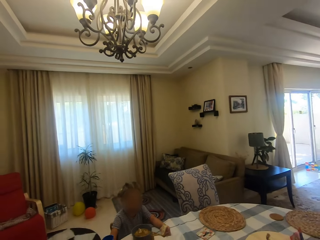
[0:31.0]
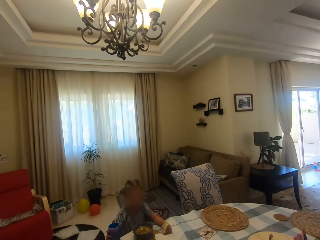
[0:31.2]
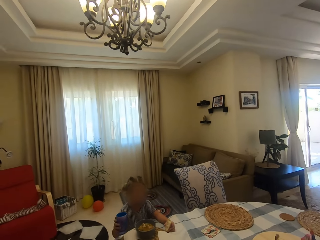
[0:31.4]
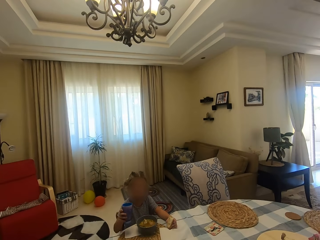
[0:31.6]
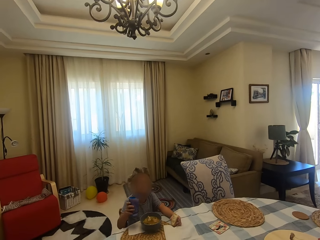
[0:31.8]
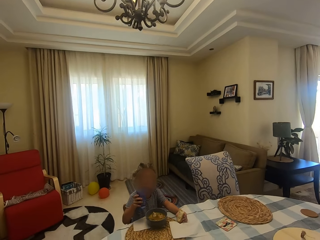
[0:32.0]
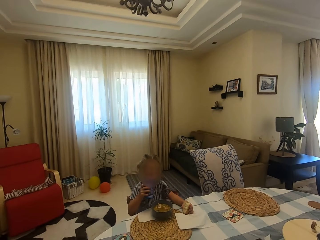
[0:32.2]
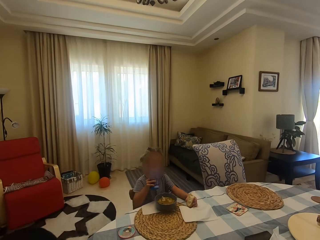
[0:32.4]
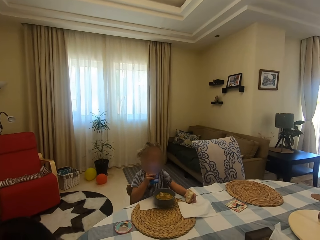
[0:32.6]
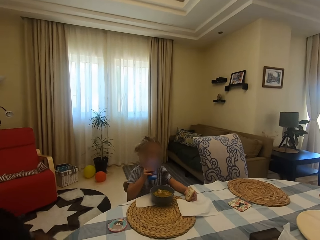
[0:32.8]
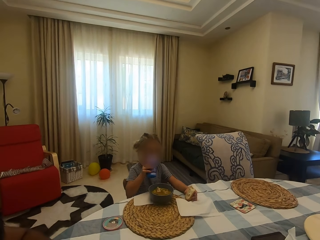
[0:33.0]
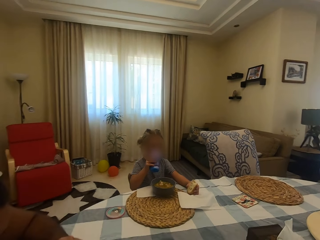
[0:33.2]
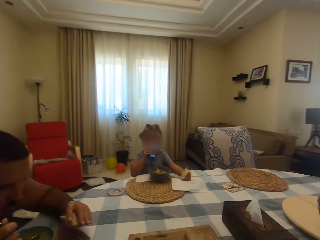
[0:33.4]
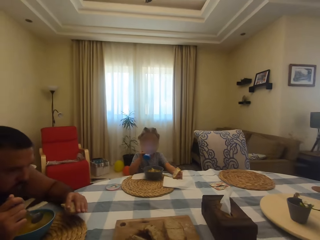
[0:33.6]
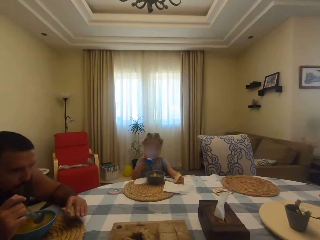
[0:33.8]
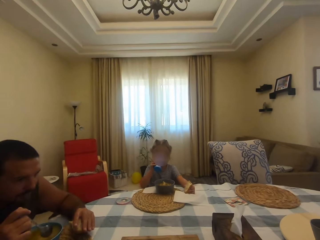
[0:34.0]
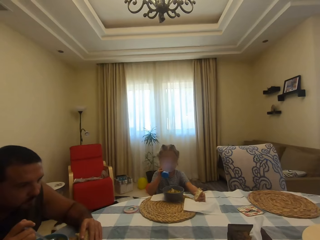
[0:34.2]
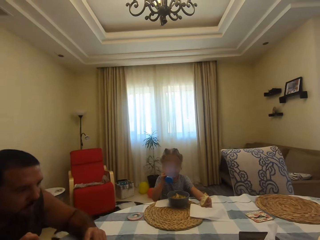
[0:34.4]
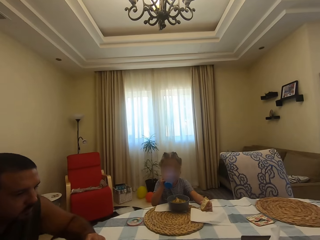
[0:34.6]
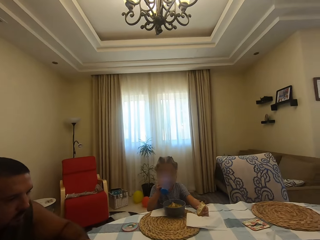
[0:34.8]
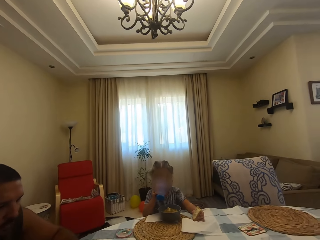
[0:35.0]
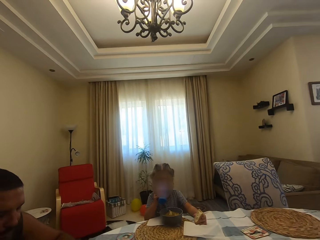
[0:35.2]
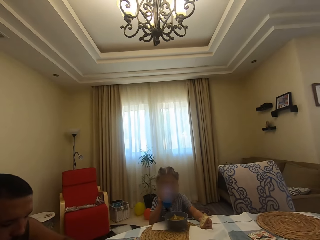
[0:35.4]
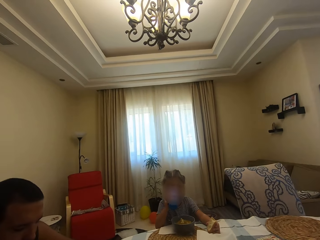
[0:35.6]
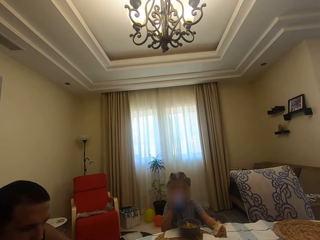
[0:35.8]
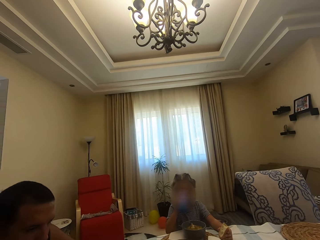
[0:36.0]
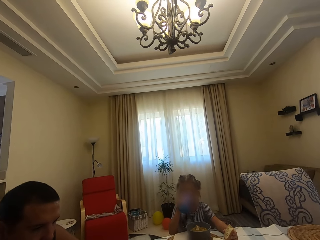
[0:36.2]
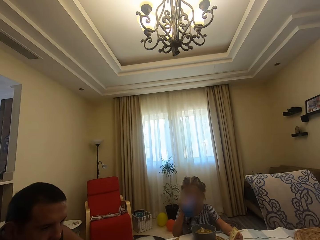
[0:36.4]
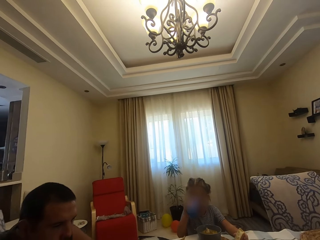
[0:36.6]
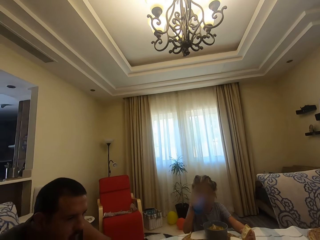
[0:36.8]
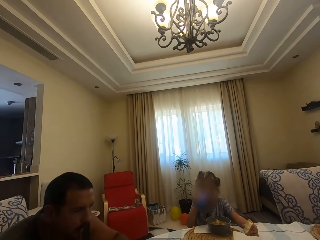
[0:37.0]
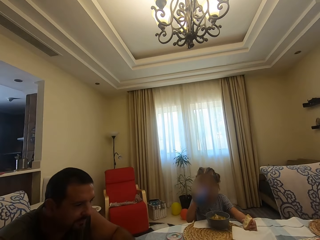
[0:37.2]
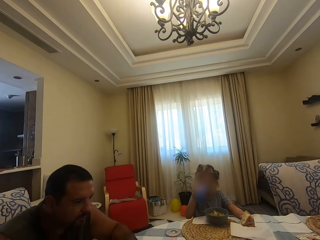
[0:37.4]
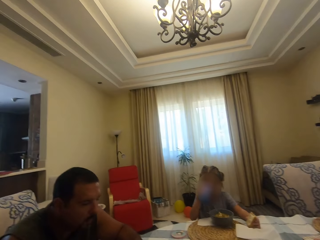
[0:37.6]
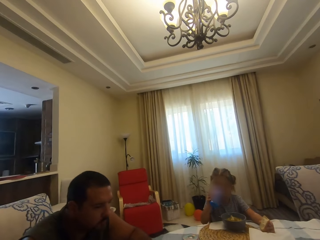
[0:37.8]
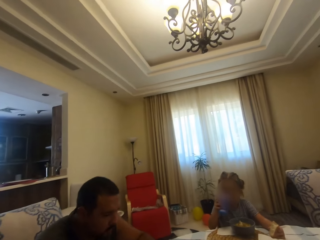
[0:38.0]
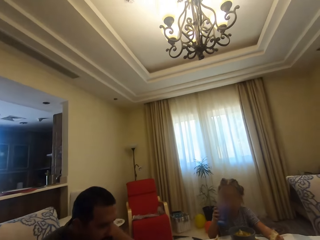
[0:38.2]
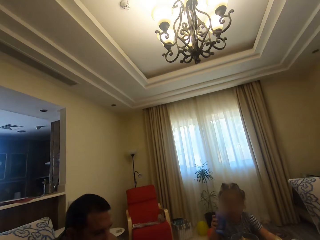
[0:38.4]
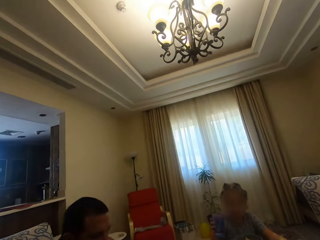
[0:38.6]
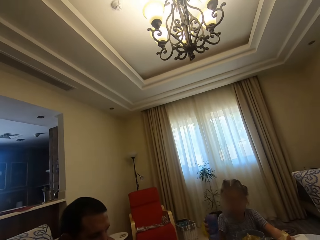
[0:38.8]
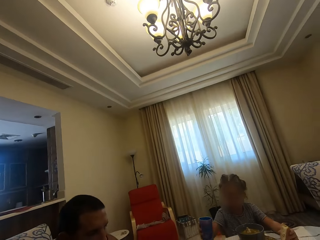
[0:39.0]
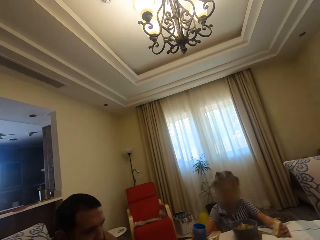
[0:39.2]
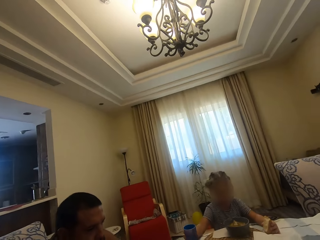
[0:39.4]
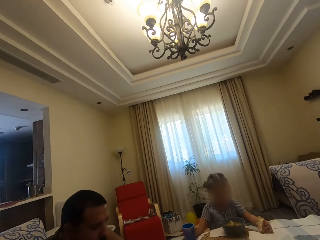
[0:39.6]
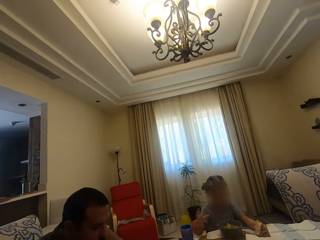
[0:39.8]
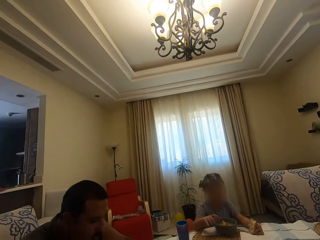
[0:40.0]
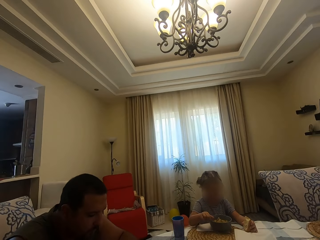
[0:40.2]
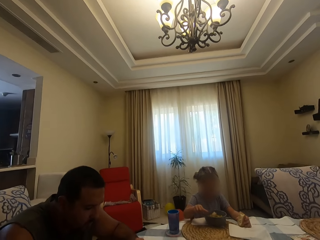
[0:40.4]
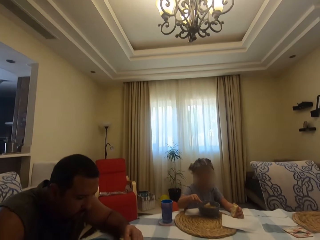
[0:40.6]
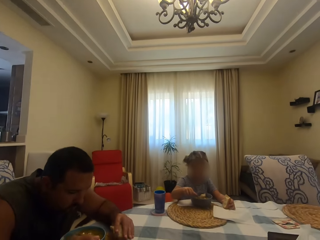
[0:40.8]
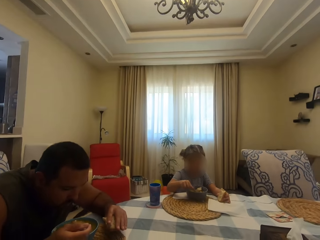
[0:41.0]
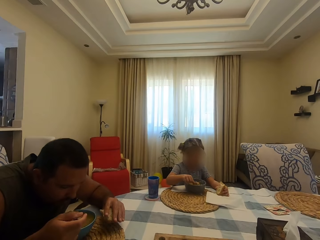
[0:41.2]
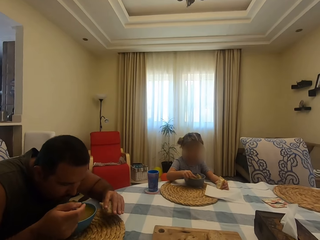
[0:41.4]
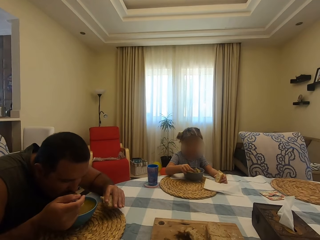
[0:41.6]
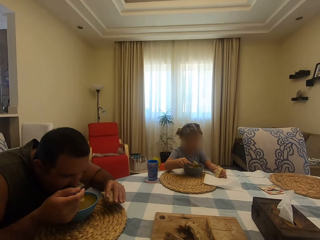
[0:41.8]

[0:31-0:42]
A girl picks up a glass on the table. The camera wearer sits on a chair. The girl drinks water with the glass. A man sits at the dining table. The camera wearer looks around. The man chews his food. The girl puts the glass on the table. The girl scoops meat in the bowl with a spoon.

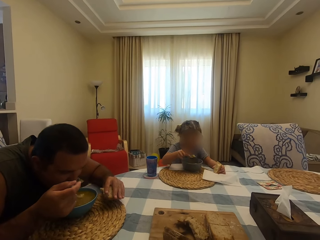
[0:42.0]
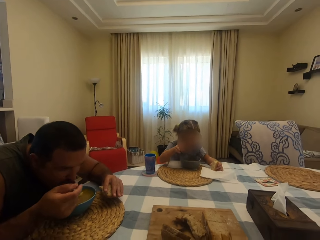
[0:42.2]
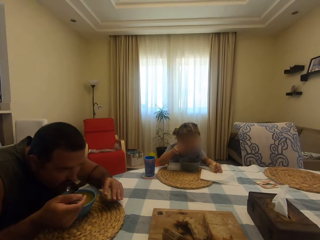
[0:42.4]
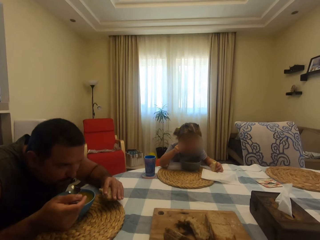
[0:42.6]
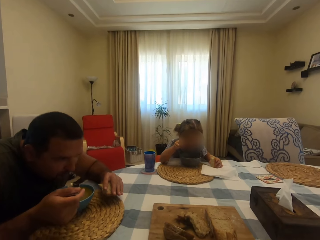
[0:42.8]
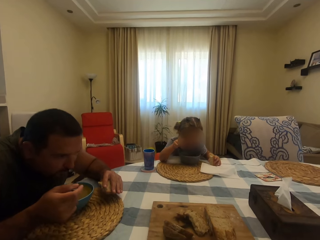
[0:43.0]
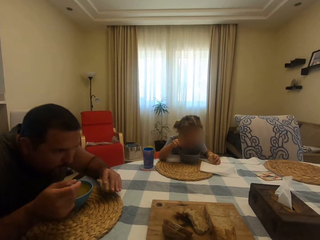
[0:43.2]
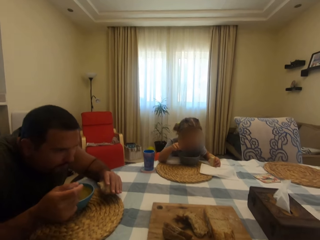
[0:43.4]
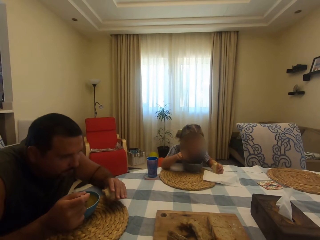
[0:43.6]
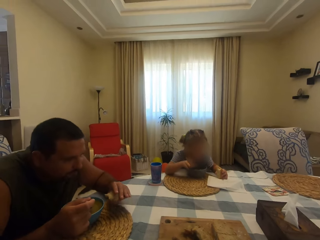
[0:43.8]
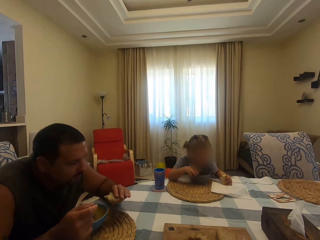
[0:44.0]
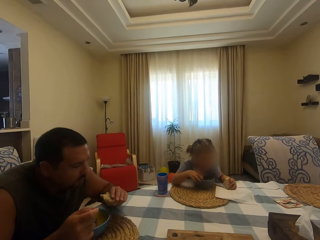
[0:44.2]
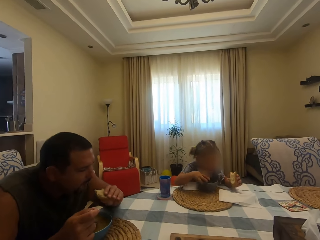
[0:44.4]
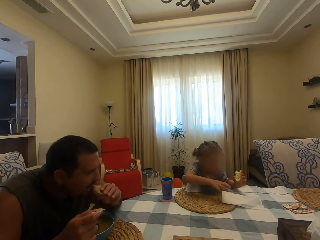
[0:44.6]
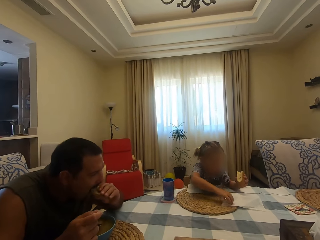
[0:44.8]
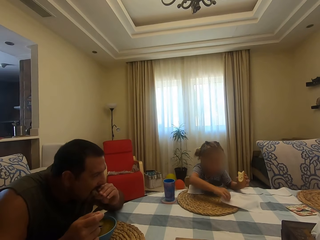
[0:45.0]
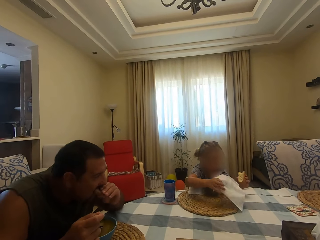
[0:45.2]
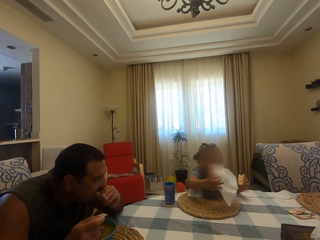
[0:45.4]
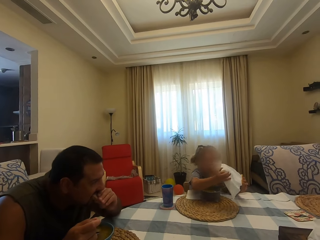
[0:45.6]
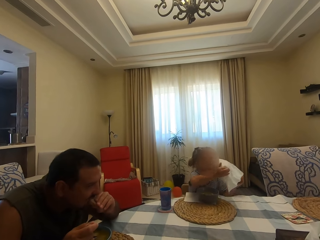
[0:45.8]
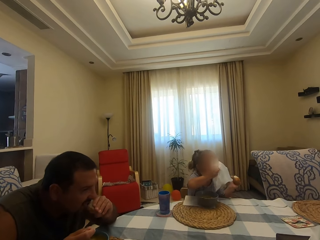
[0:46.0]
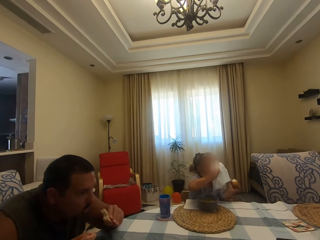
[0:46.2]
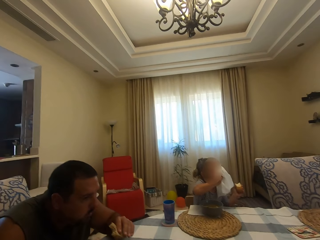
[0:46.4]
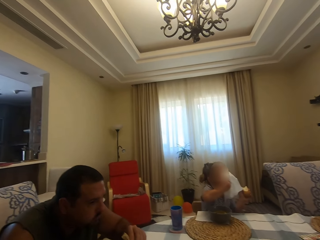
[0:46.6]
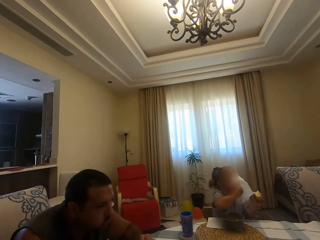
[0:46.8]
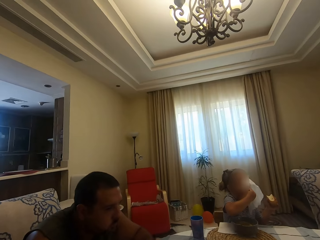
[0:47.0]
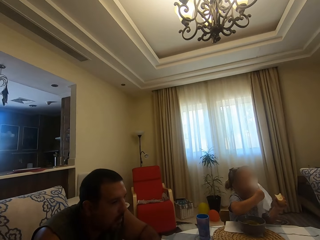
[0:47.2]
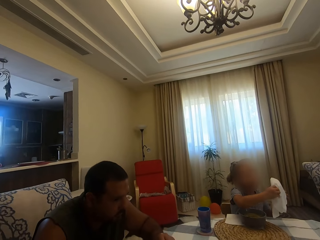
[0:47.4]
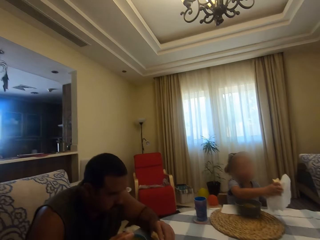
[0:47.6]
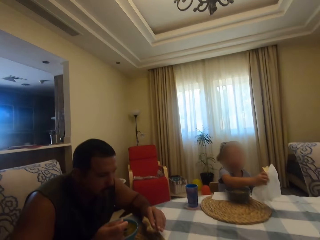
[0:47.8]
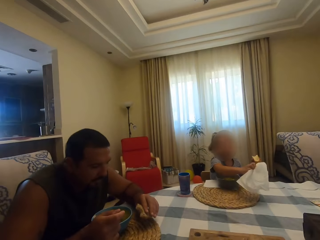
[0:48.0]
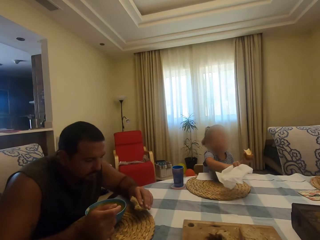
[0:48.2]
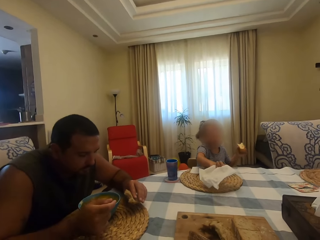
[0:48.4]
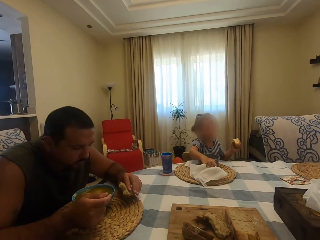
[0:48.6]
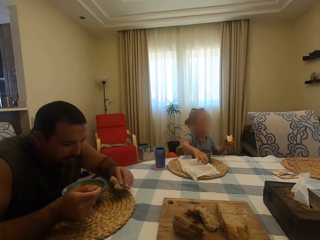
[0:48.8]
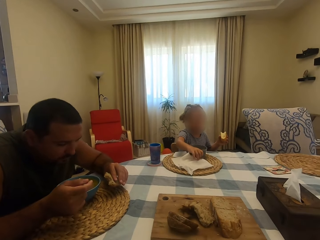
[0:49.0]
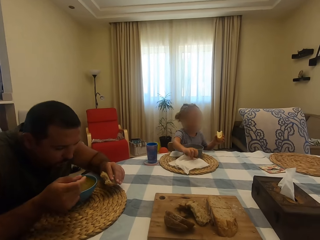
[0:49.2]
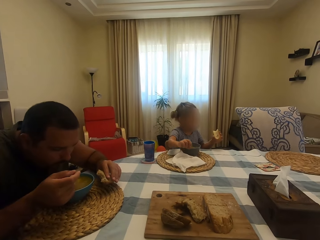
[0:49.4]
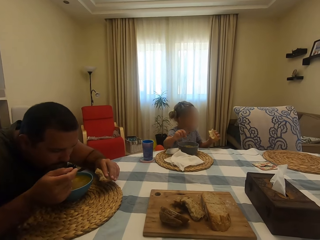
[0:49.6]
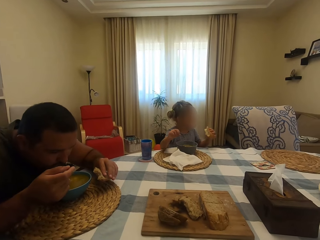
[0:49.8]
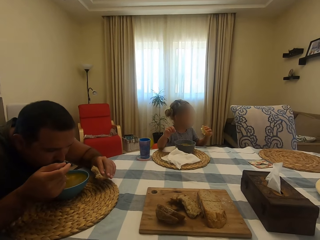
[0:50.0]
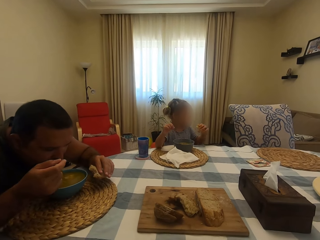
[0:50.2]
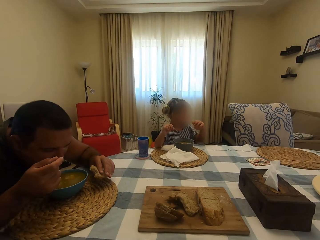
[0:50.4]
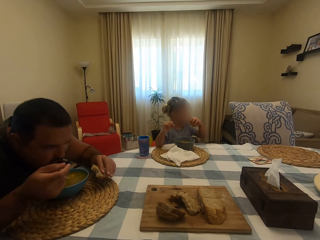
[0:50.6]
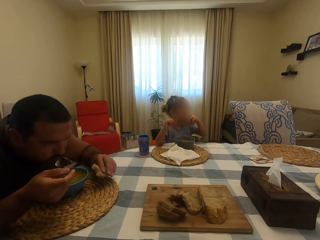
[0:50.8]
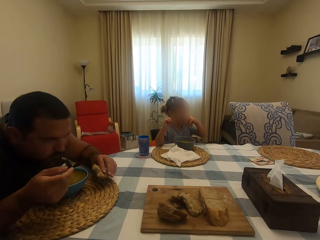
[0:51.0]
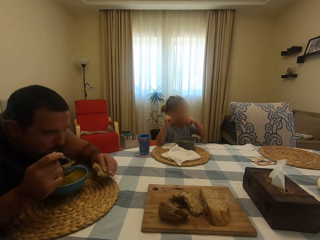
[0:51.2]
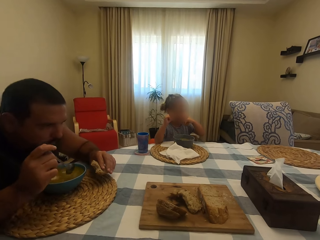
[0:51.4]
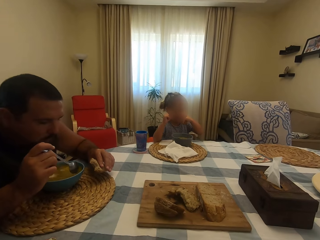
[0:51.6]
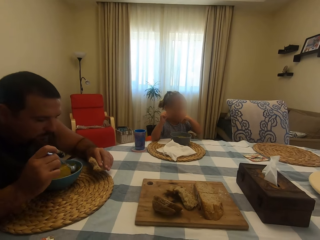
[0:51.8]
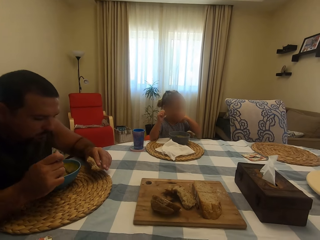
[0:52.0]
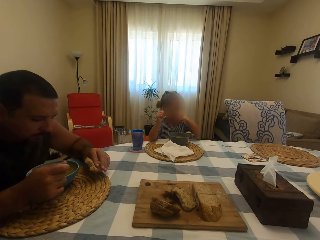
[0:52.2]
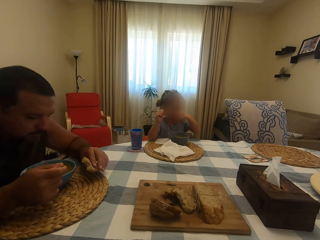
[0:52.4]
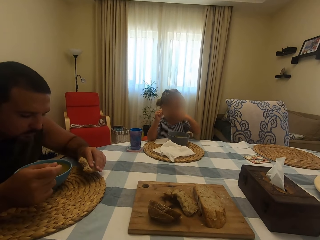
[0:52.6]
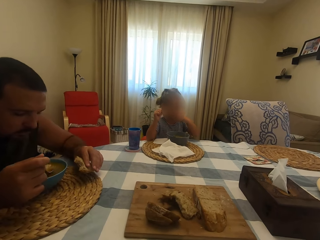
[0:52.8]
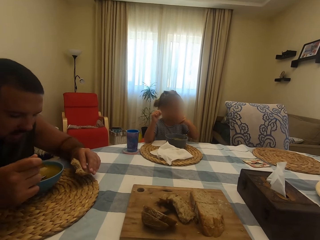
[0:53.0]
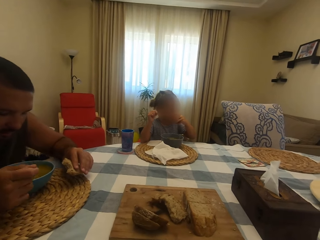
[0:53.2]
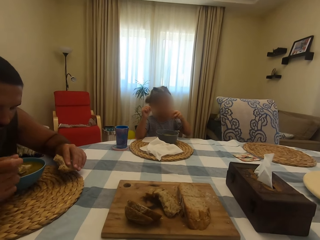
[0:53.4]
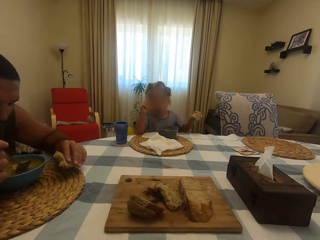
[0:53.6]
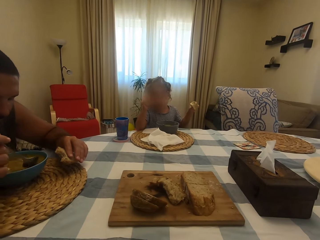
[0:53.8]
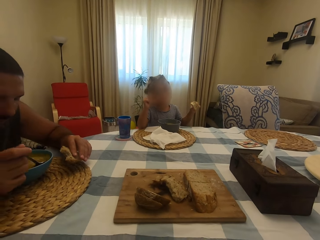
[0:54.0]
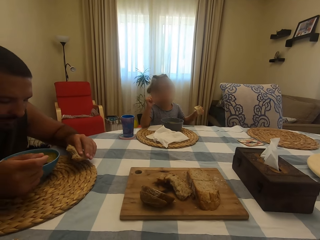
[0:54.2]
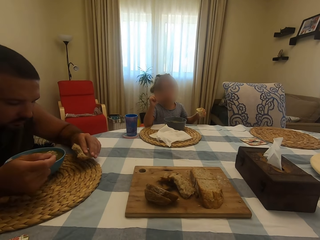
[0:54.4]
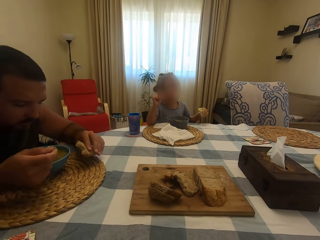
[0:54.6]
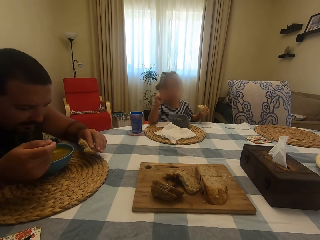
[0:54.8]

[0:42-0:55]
A man puts soup in his mouth with a spoon. A girl puts meat in the mouth with a spoon. The man chews his food. The girl puts the spoon in the bowl. The girl picks up a serviette on the table. The man bites something. The girl wipes her mouth with the serviette. The man chews his food and nods his head. The girl puts the serviette on the table. The man scoops soup with the spoon in the bowl. The man puts soup in his mouth with the spoon. The girl bites something. The camera wearer stands in the house. The man scoops soup with the spoon in the bowl.
